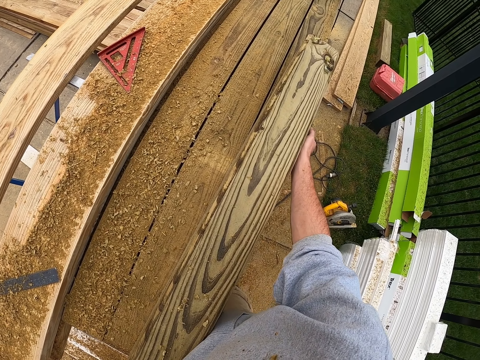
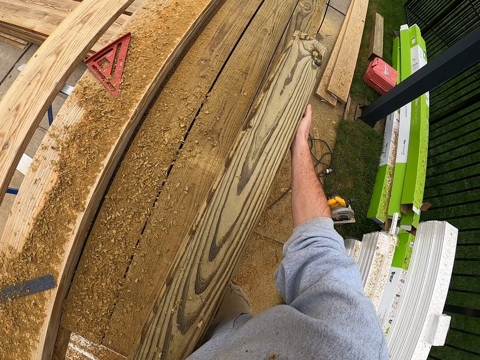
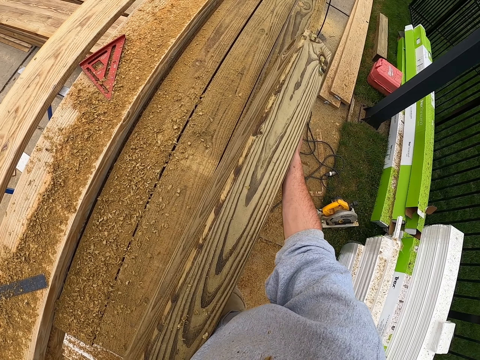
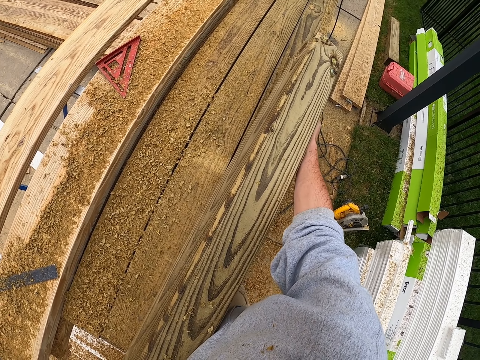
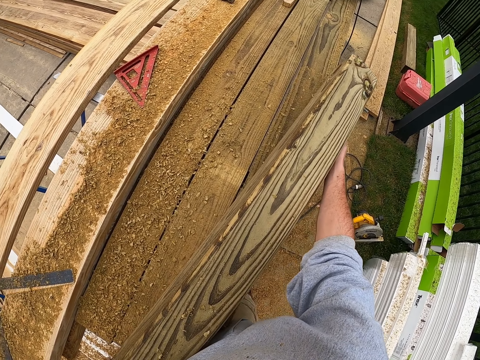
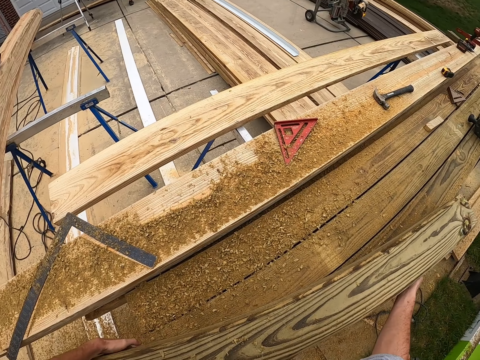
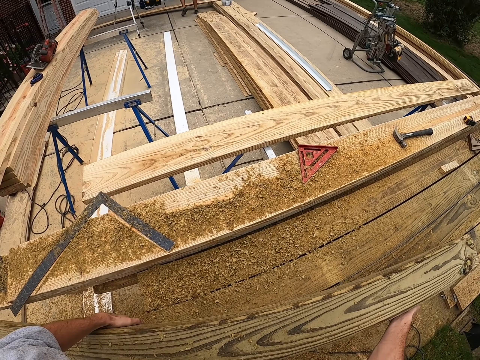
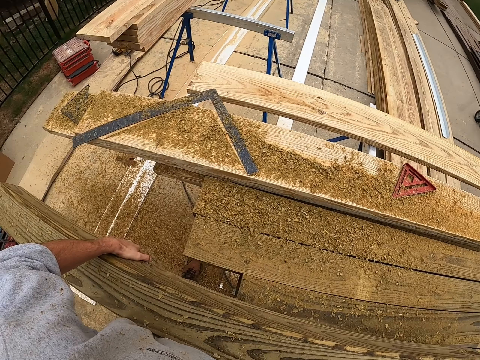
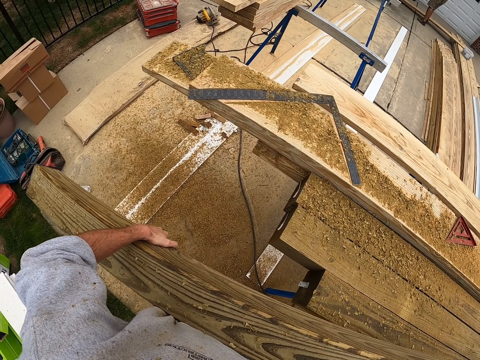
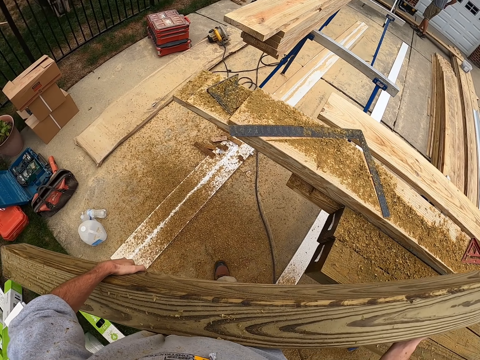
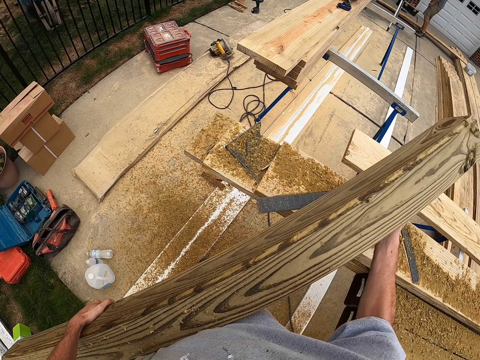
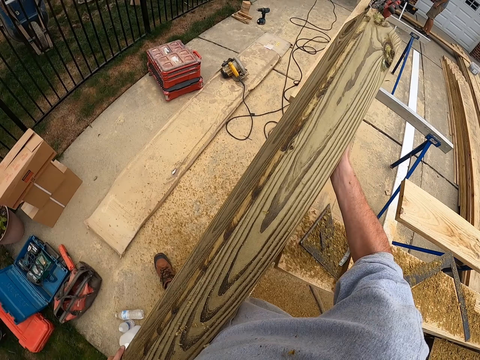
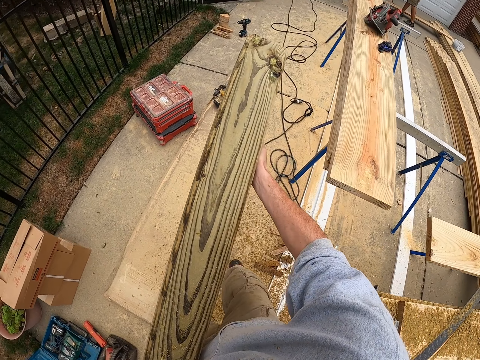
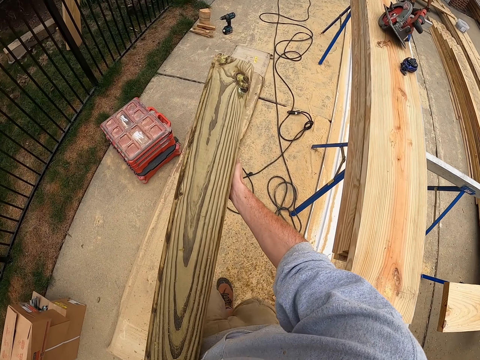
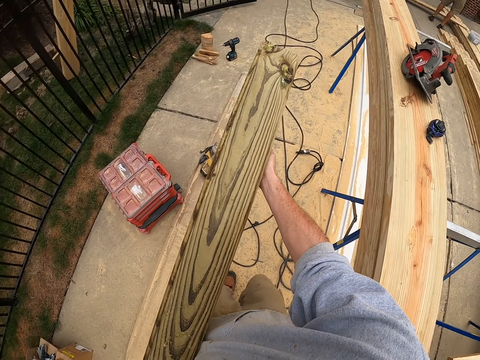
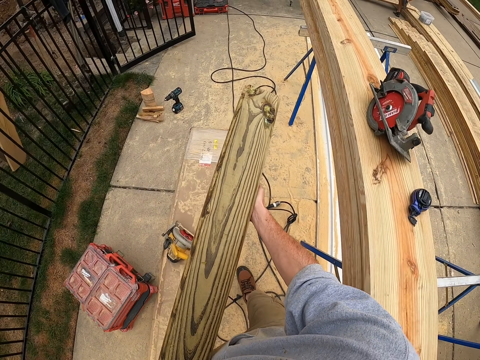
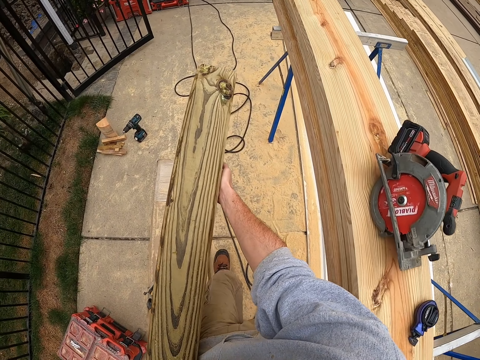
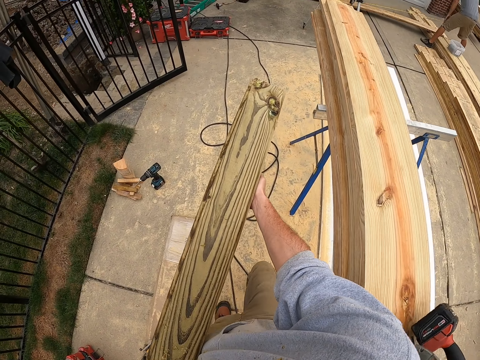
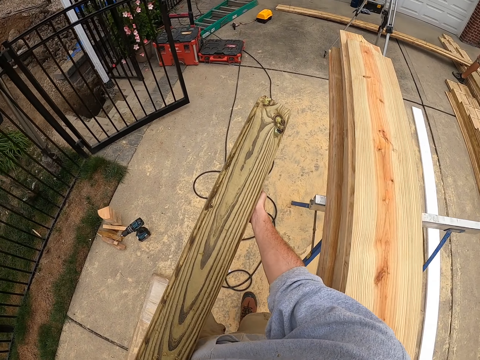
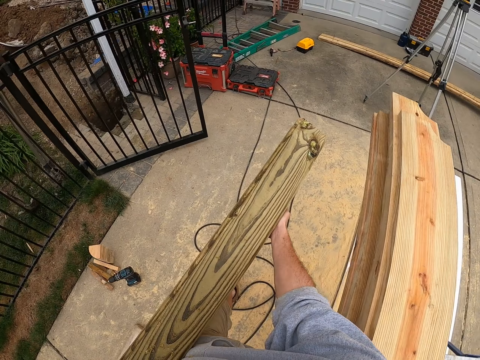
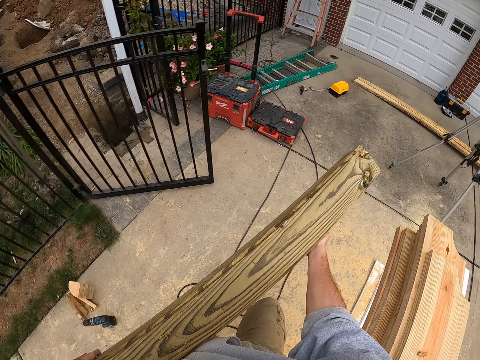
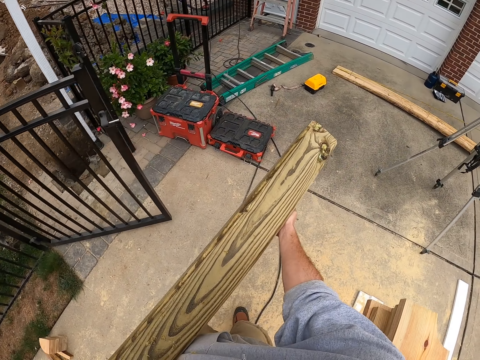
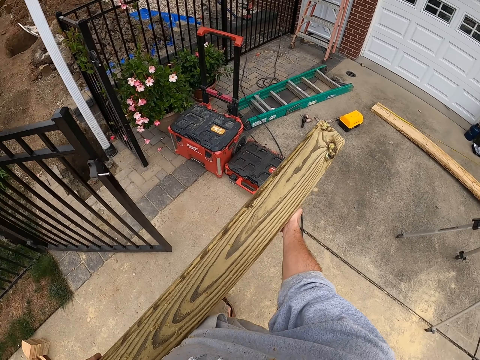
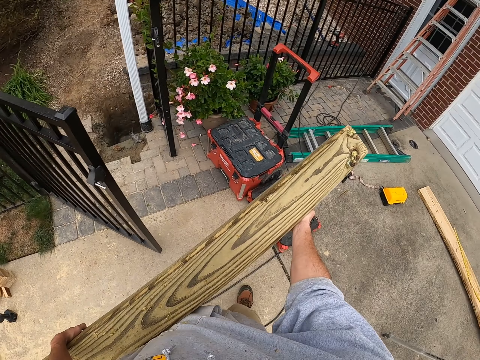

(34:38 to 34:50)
The camera wearer moves the timber. They carry the wood. They walk on the floor.

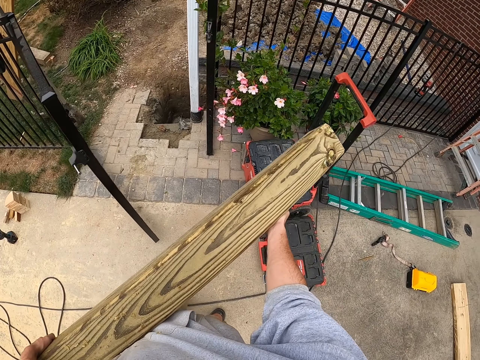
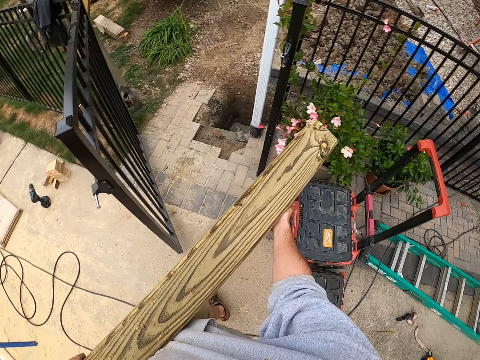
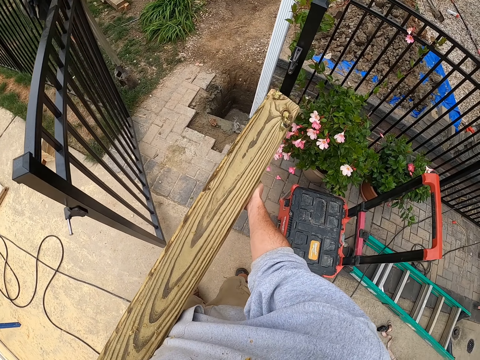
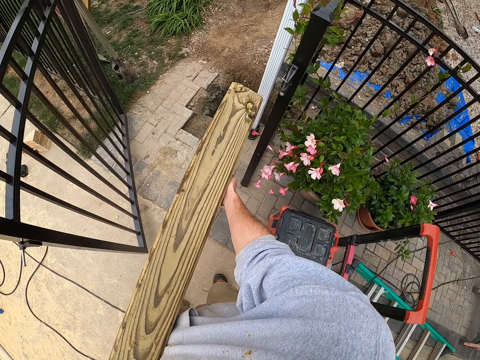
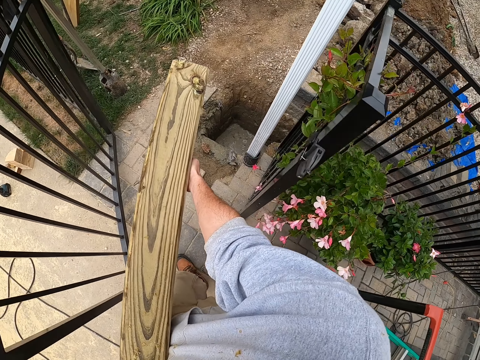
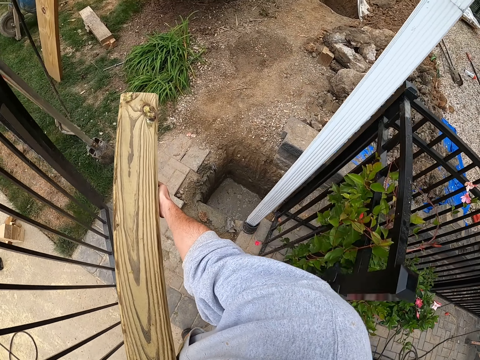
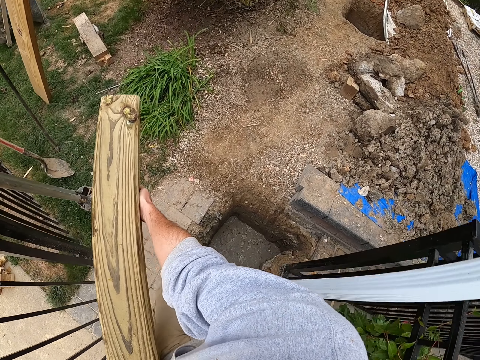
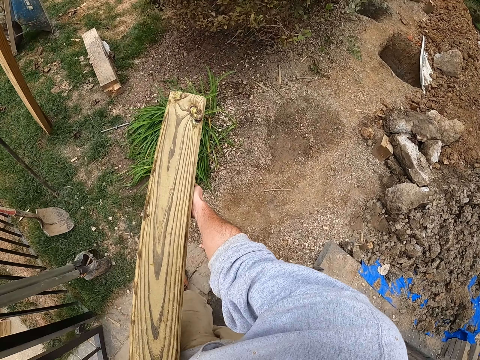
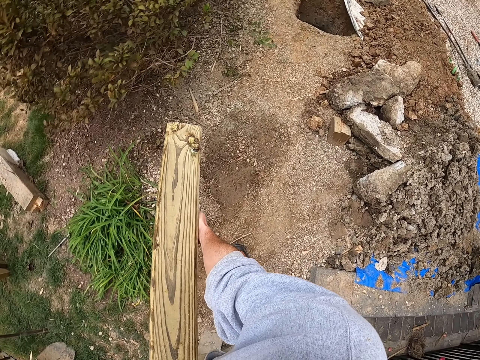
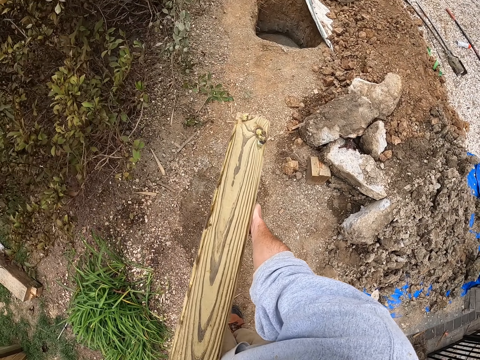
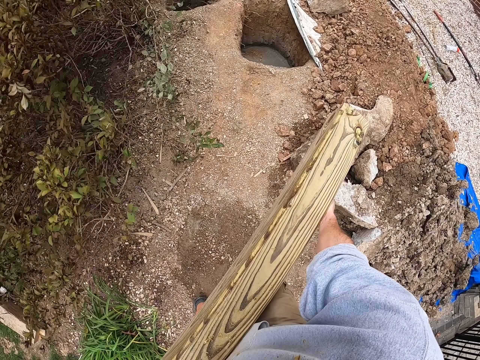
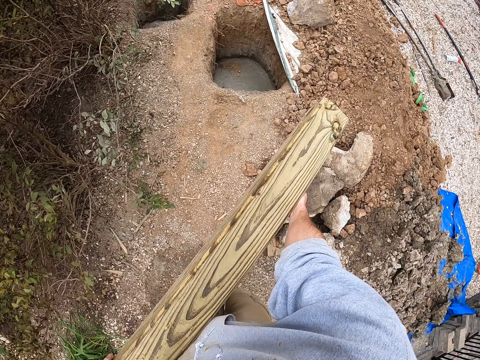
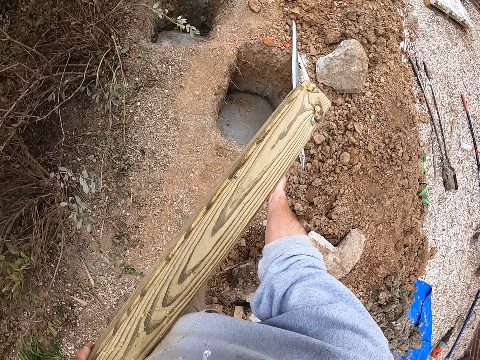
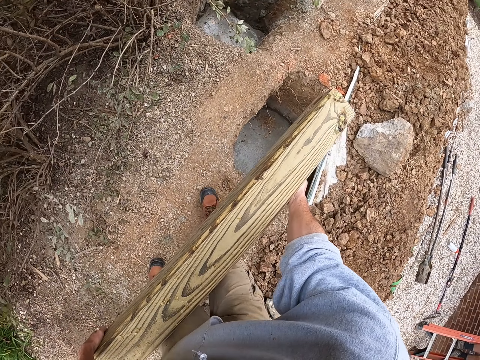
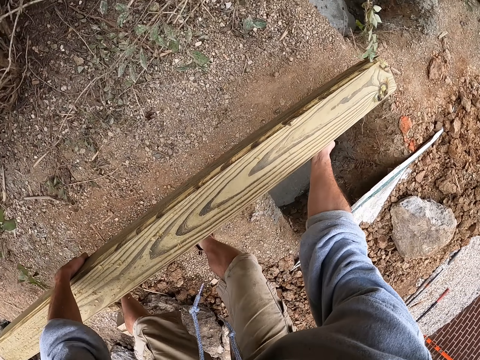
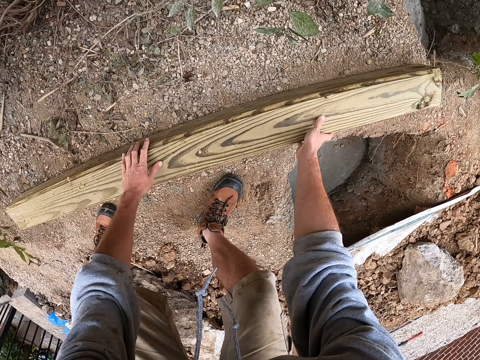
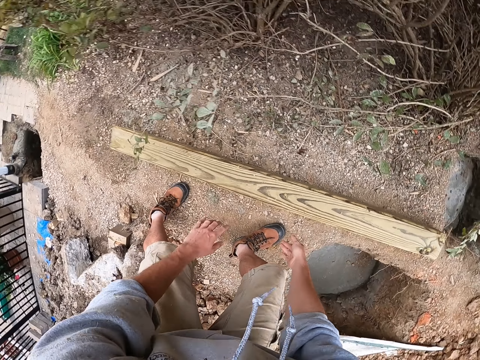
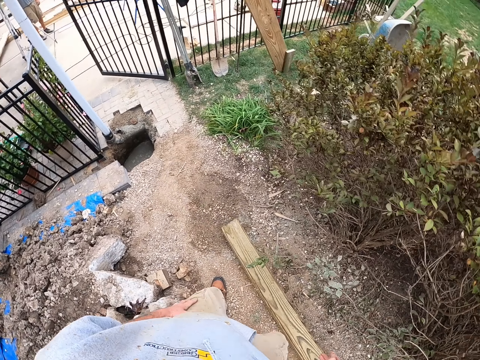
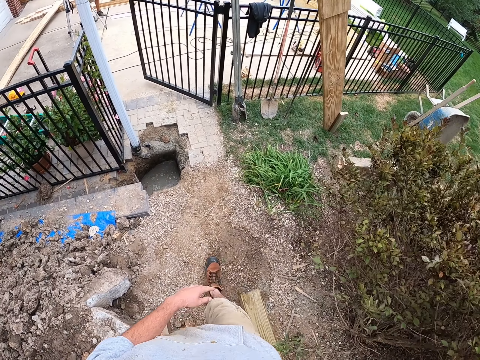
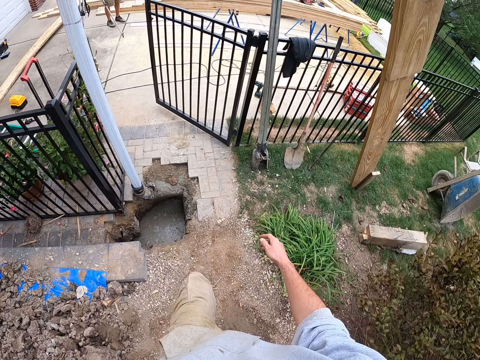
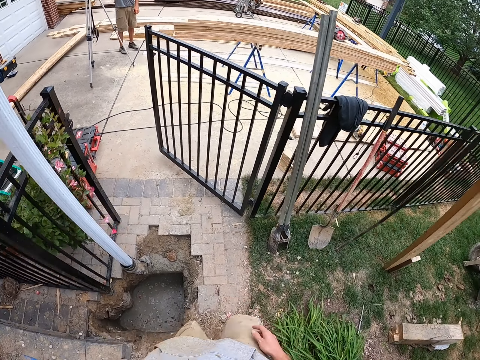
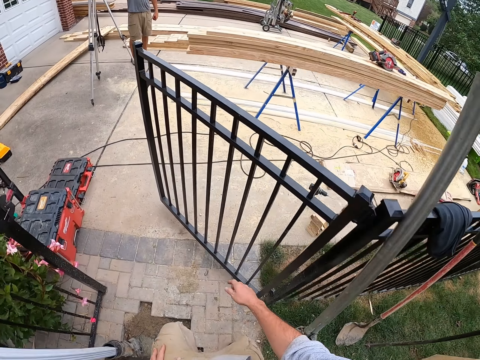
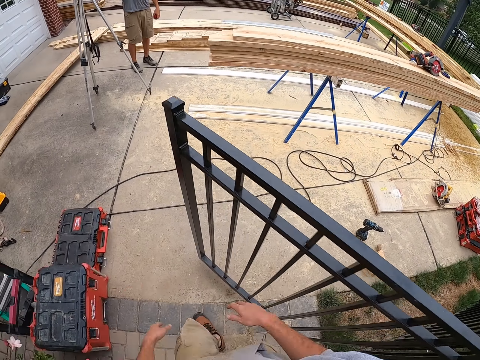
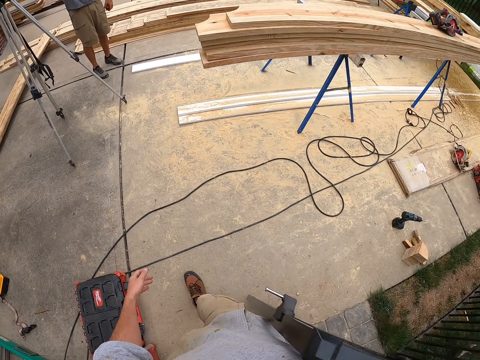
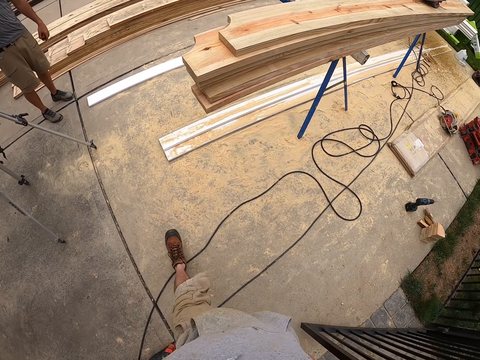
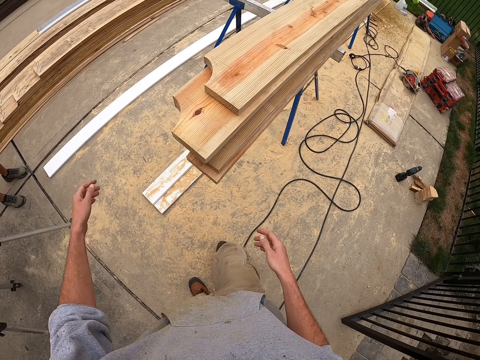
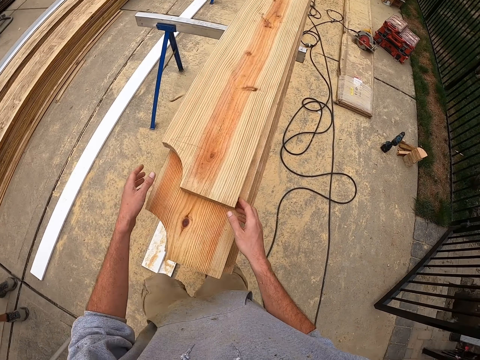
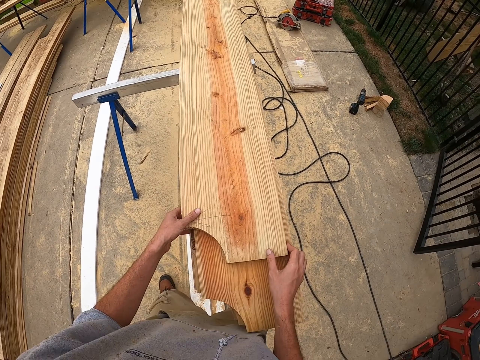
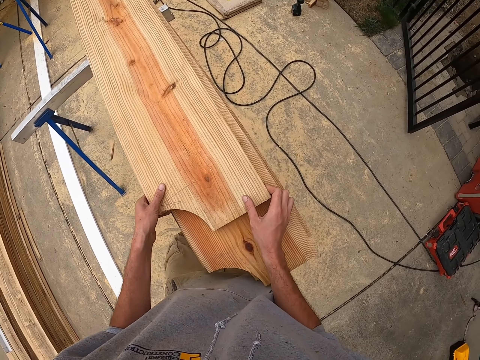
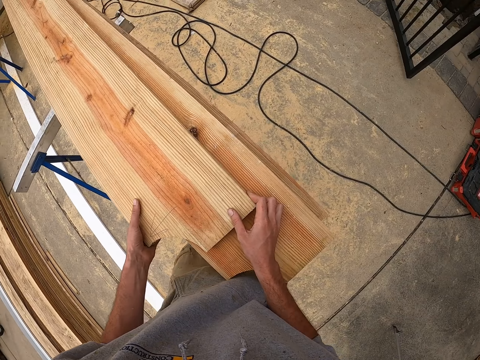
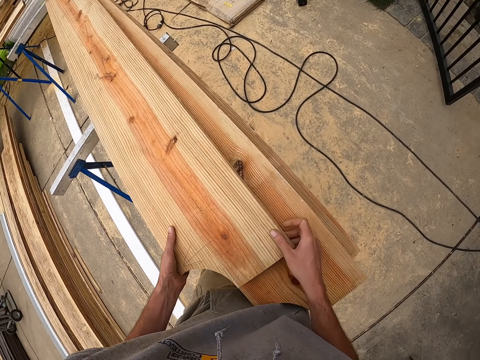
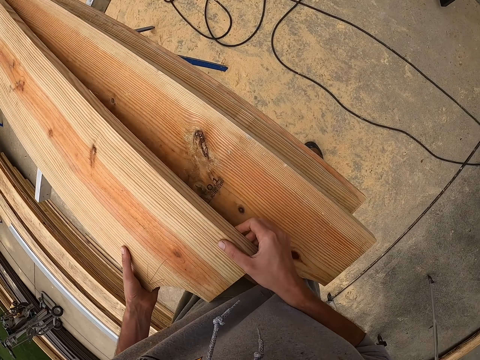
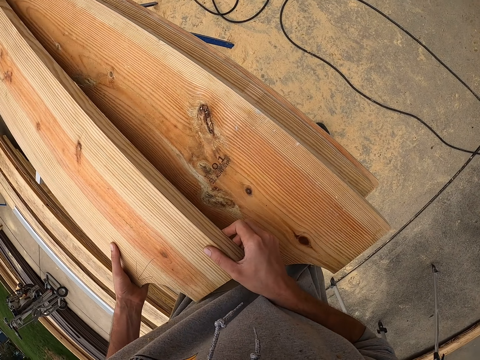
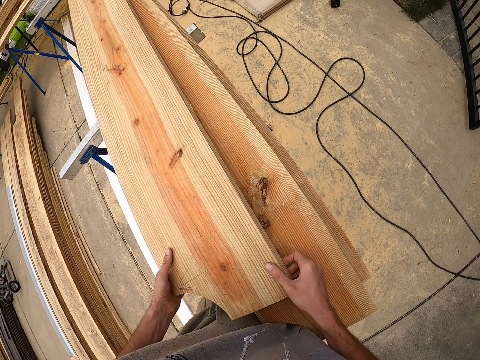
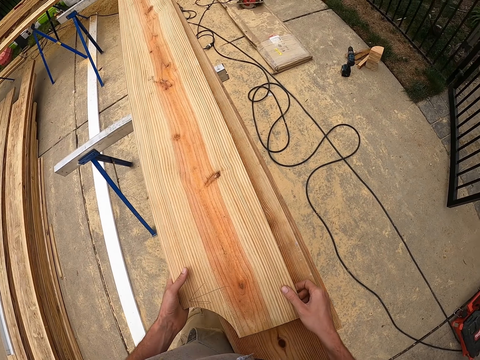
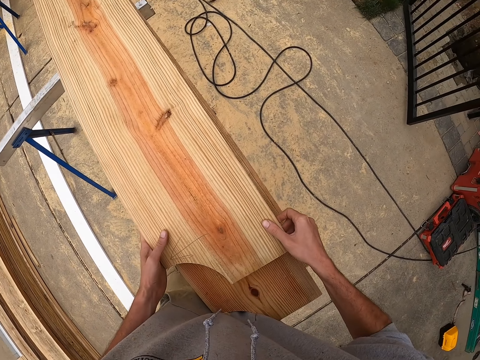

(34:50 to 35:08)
The camera wearer walks past the gate. They walk on the ground. They place the timber on the ground. They turn around and walk on the ground. They walk on the floor. They move the timber. They touch the wood.
